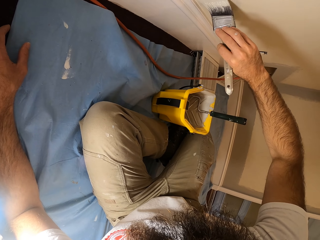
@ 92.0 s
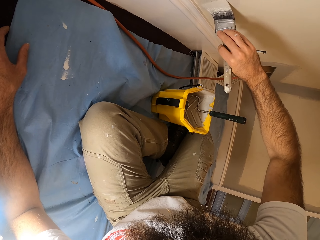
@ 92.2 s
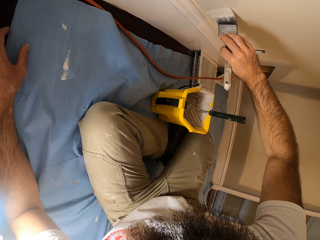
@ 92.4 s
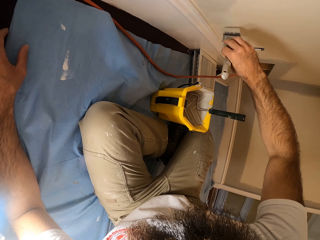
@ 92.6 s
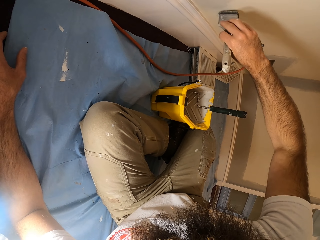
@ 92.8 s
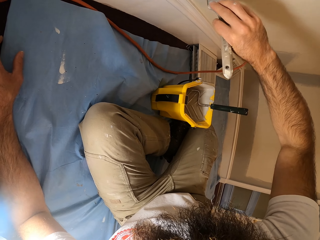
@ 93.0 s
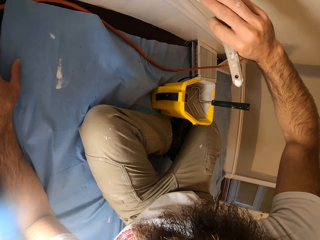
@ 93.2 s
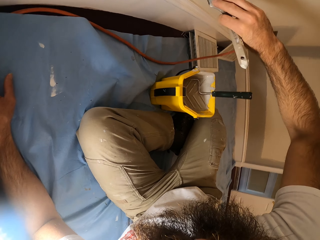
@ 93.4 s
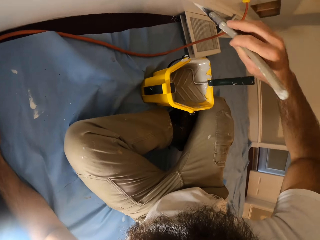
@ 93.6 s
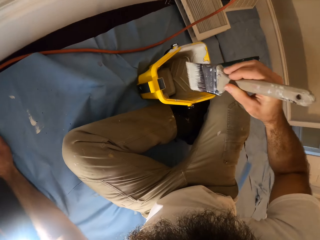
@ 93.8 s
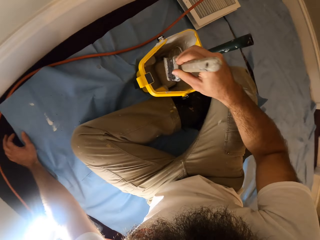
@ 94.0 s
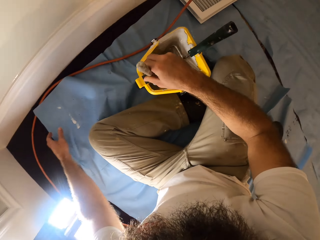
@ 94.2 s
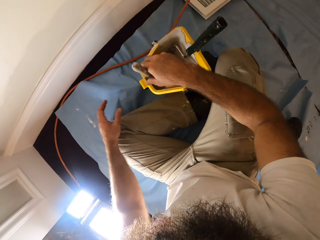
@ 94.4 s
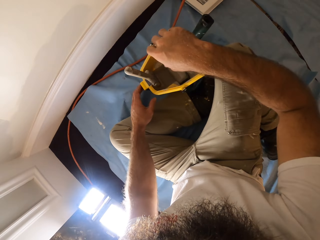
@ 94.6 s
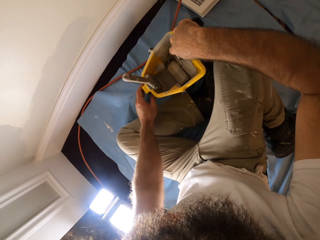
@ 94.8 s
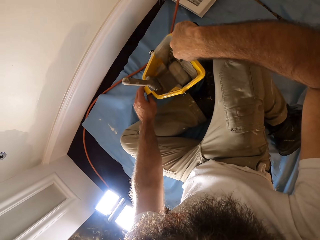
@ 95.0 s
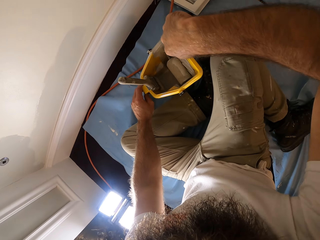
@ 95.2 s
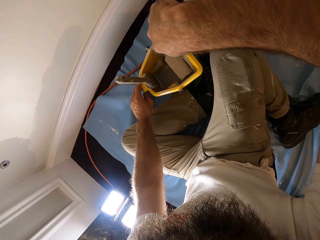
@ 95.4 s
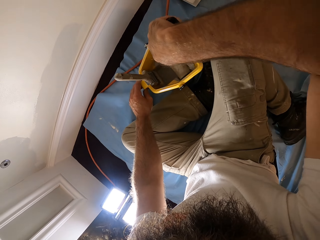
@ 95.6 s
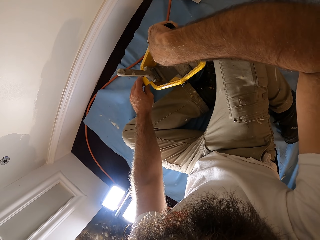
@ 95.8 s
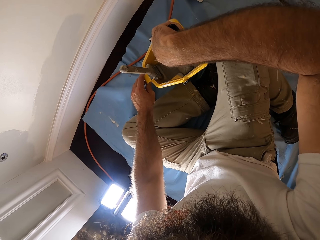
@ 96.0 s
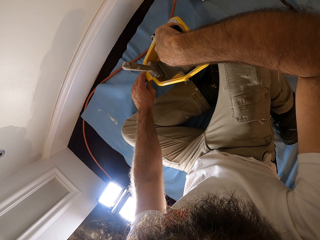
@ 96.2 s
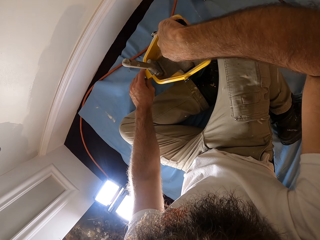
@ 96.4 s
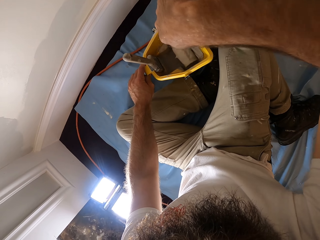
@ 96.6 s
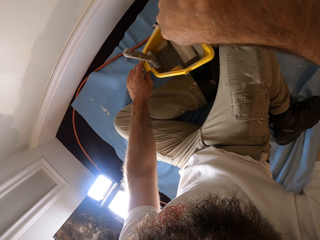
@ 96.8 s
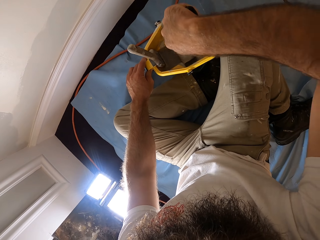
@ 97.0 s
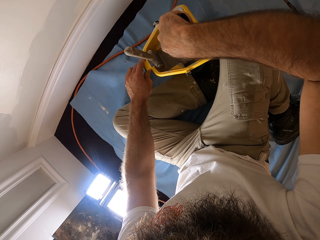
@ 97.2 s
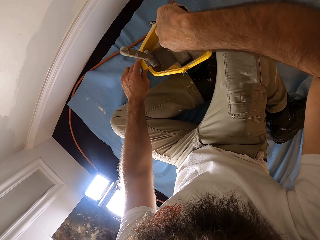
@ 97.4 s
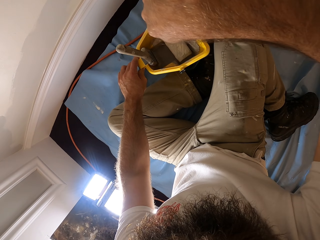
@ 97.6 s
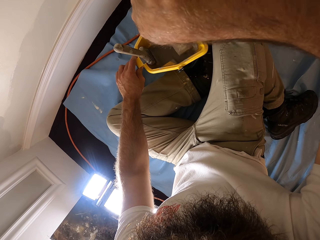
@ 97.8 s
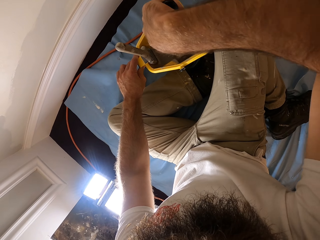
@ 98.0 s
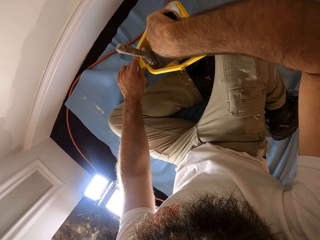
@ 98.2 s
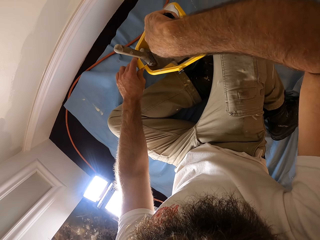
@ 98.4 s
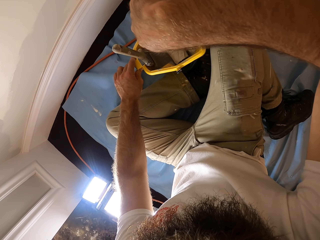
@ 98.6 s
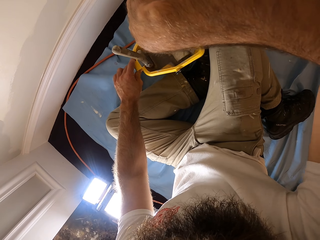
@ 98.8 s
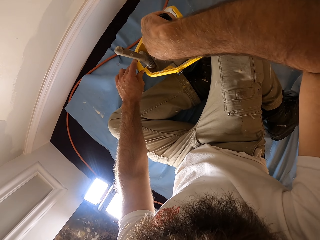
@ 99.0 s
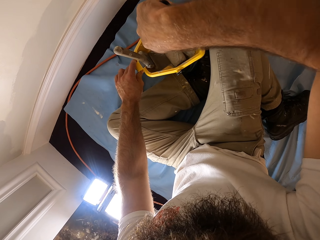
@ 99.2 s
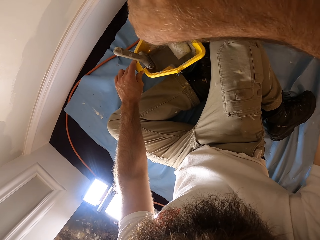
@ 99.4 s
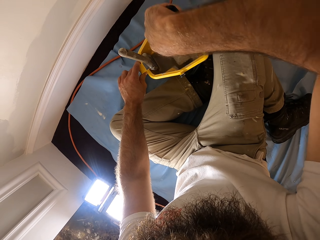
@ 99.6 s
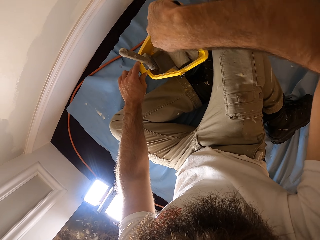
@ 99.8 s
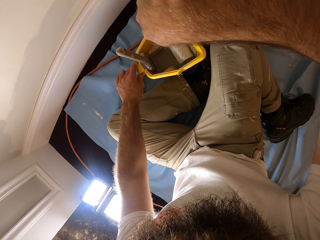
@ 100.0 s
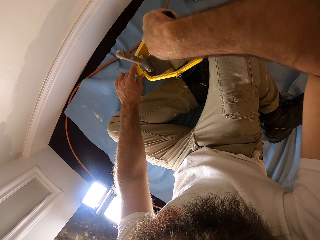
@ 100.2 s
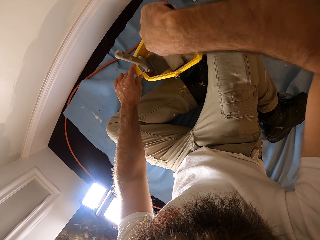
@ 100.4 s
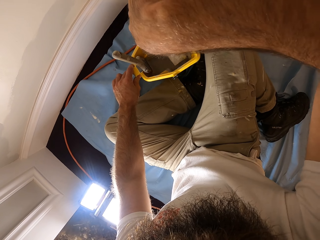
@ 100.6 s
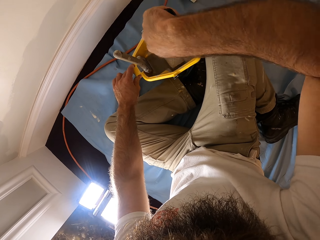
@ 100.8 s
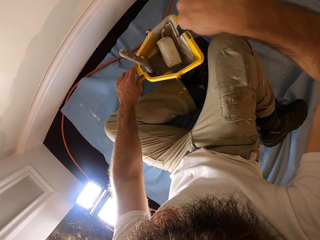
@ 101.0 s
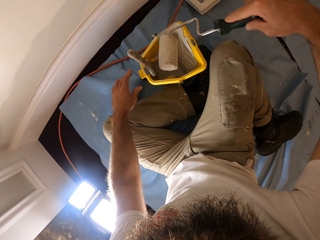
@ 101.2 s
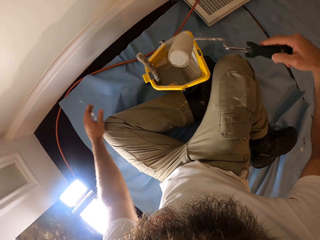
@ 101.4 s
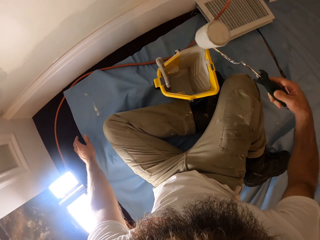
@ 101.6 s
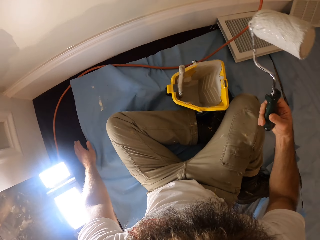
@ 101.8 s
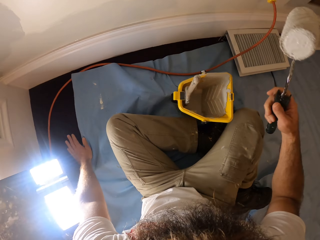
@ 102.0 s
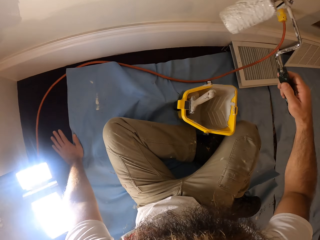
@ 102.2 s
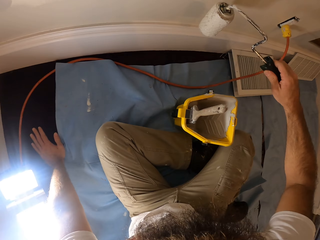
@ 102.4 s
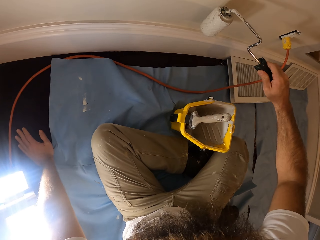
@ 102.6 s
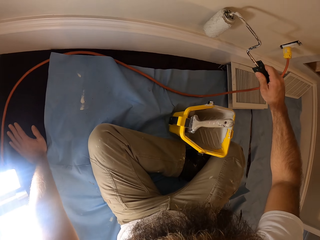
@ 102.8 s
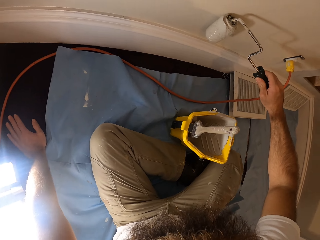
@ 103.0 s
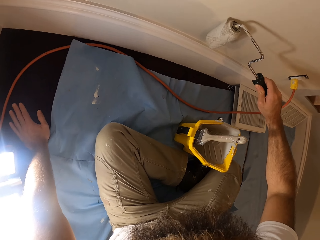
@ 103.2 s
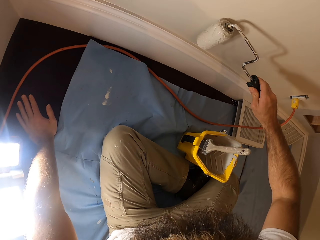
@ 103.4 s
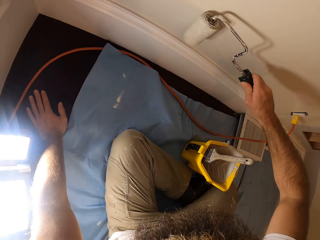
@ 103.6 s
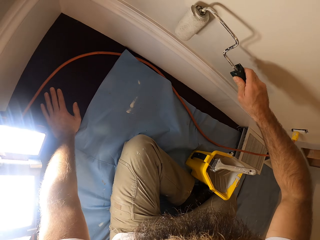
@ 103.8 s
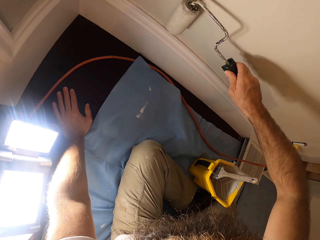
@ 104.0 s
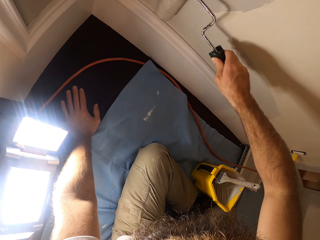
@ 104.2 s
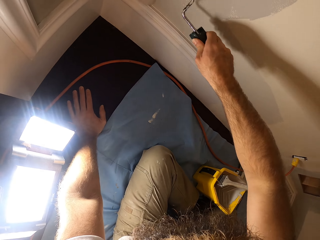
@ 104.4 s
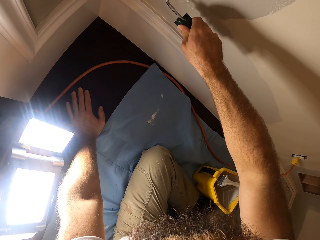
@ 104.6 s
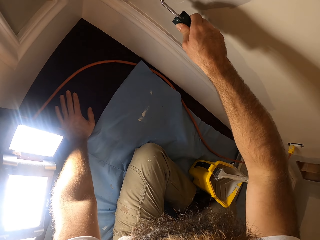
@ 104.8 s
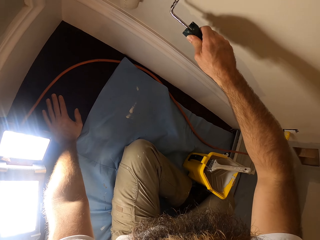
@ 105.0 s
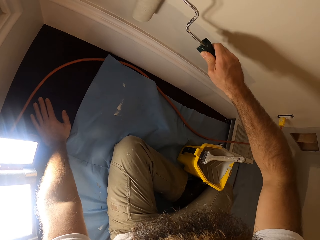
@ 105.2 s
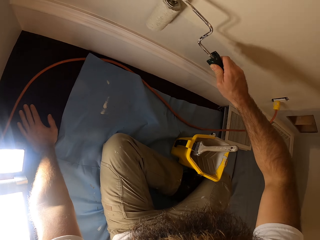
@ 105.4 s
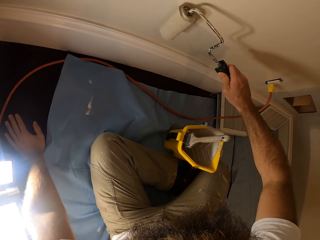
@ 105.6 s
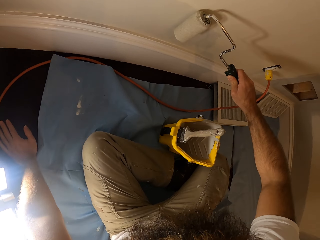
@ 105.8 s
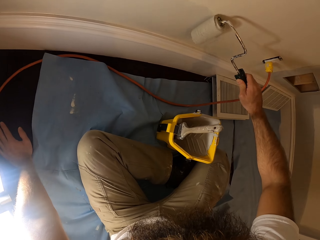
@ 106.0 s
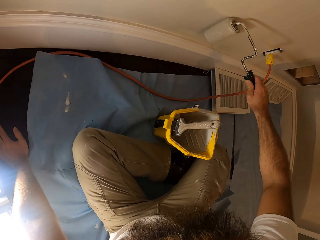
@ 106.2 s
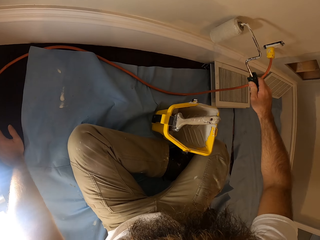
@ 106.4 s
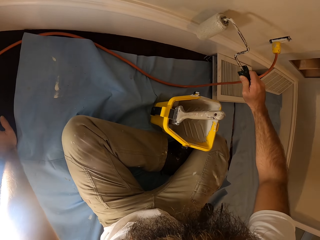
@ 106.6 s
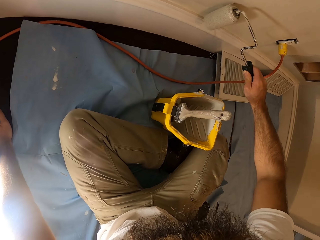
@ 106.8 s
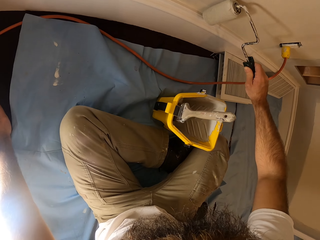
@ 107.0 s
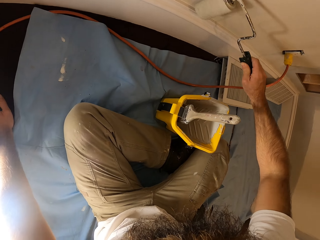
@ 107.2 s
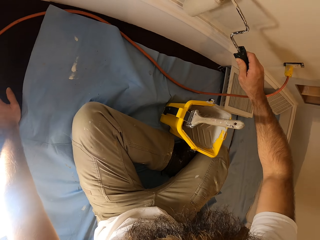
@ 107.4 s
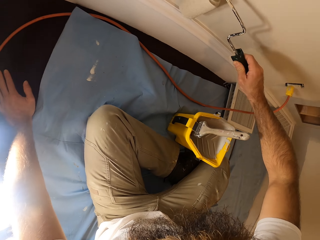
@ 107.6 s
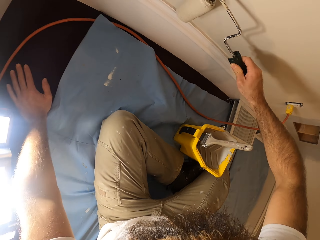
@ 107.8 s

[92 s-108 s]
The camera wearer drops the paint brush in the paint bucket with his right hand. He holds the paint bucket with his left hand. He holds a paint roller in the paint bucket with his right hand. He picks up the paint rolling brush. He rolls the paint roller in his right hand with the paint in the paint bucket. He dips the rolling paint brush in the bucket of paint. He paints the wall with the paint roller in his right hand.

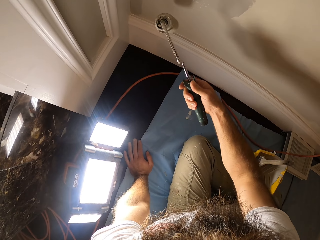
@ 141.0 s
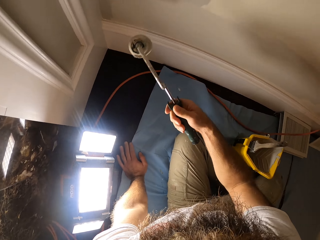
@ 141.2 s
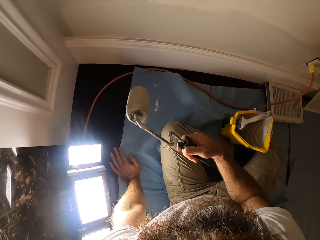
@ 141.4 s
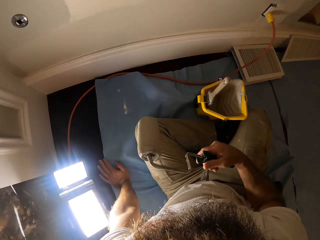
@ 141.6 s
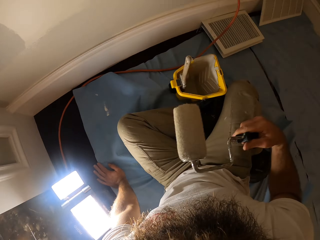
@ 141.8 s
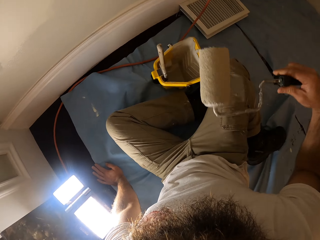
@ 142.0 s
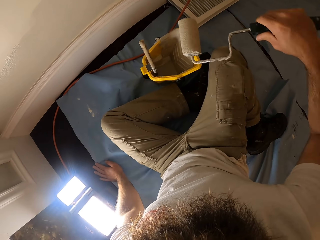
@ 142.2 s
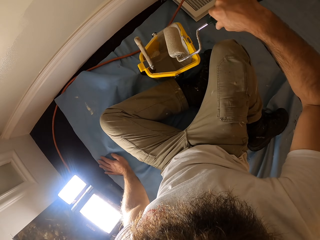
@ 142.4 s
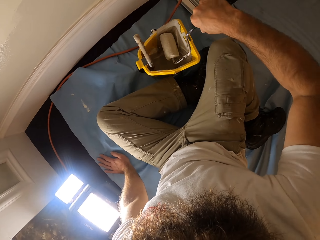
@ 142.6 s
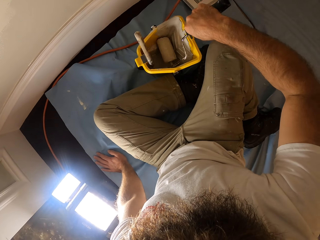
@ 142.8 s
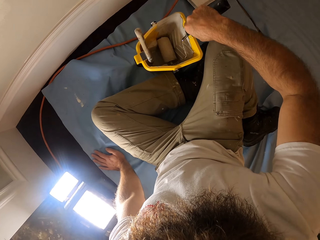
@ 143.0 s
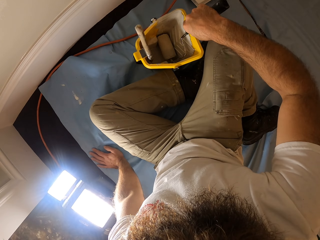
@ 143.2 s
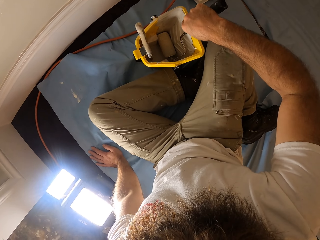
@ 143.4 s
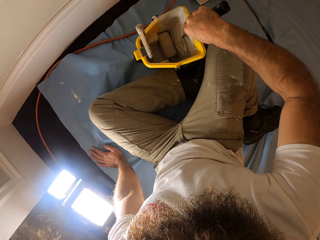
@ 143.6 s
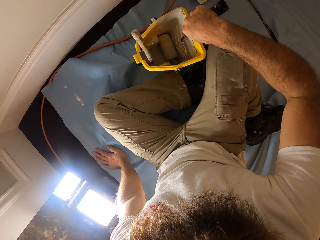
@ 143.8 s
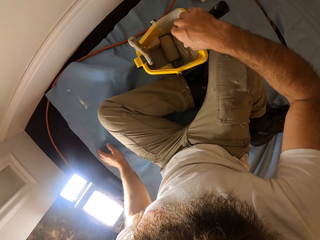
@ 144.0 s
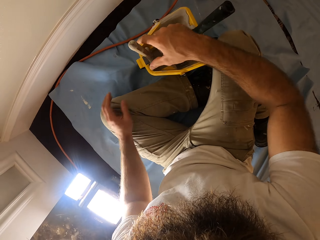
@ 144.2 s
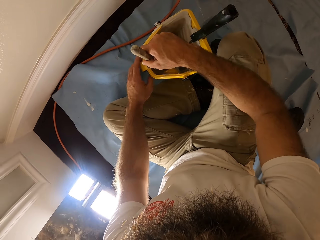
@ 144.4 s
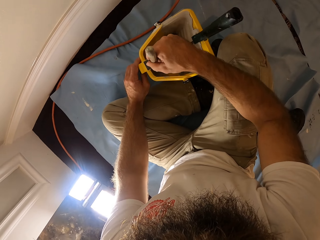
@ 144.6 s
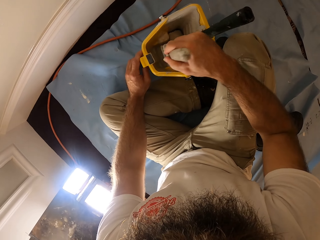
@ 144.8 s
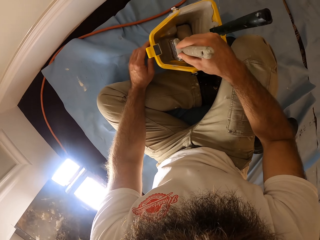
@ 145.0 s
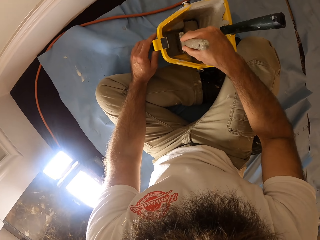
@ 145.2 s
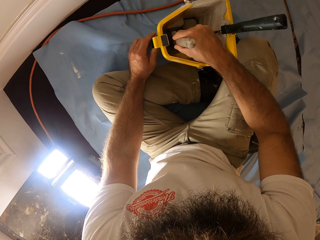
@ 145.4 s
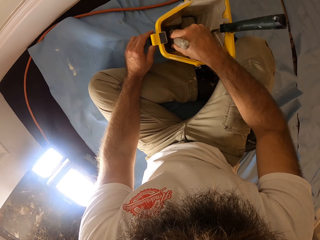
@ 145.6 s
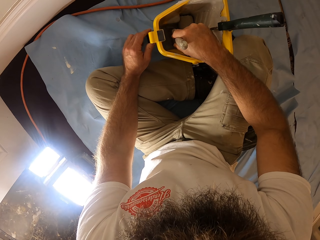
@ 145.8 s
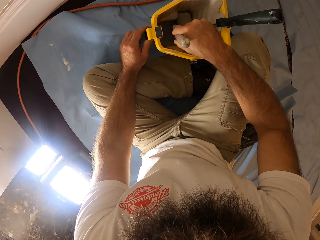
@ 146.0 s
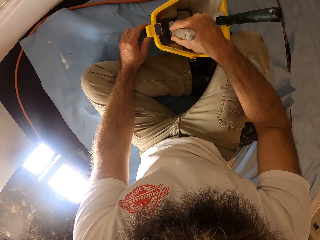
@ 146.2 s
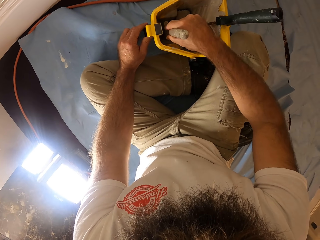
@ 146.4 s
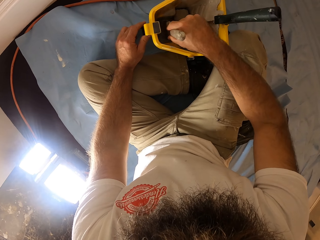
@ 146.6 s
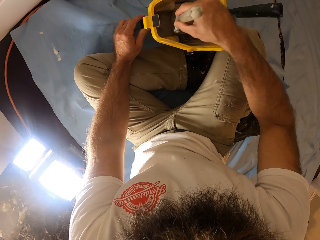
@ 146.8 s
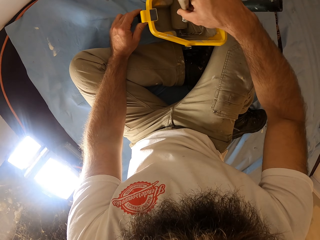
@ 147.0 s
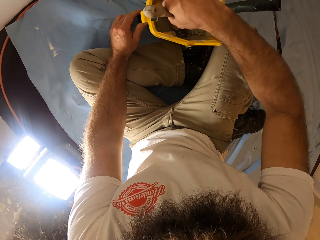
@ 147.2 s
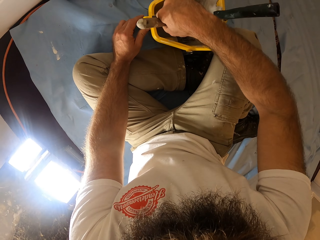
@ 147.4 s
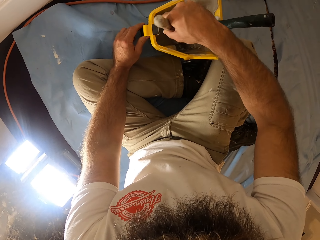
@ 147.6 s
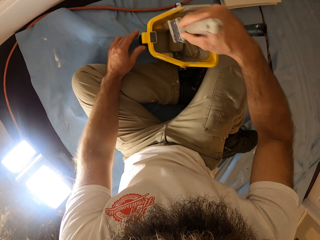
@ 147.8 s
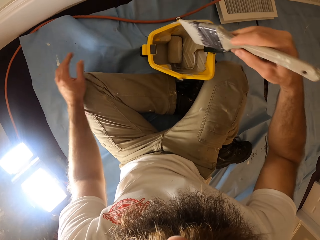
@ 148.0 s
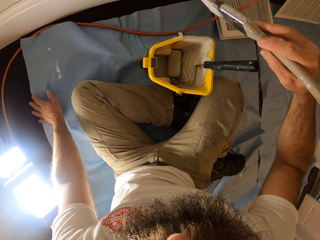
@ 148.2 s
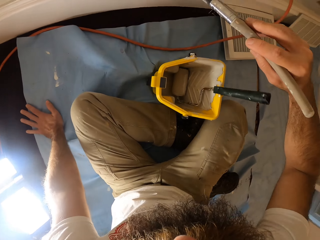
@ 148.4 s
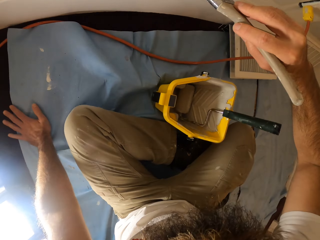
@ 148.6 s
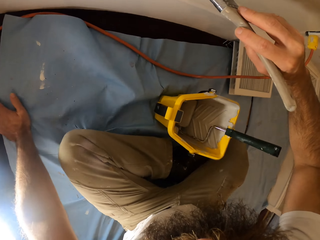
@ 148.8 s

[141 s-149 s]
The camera wearer drops the paint roller in the paint bucket with his right hand. He holds the paint brush in the paint bucket with his right hand and holds the paint bucket with his left hand. He picks up the paint brush. He mixes the paint brush in his right hand with the paint in the paint bucket. He dips the paint brush in the bucket of paint.
